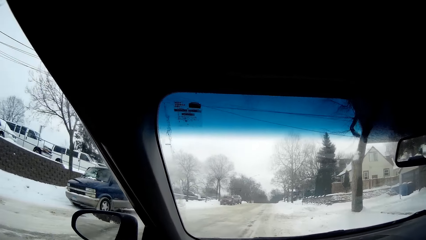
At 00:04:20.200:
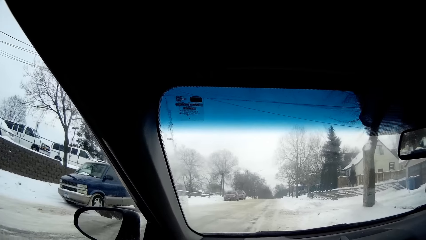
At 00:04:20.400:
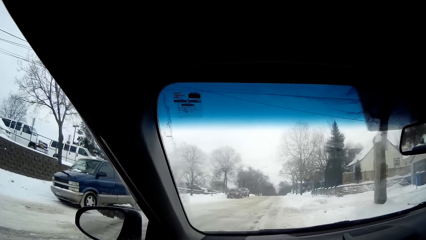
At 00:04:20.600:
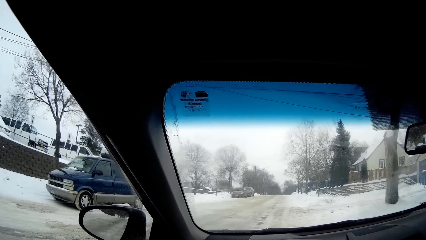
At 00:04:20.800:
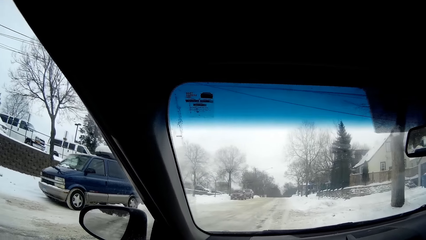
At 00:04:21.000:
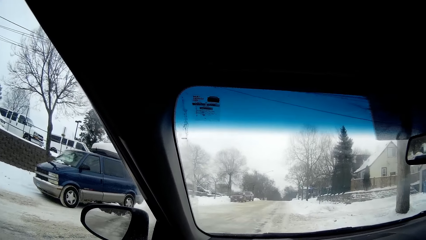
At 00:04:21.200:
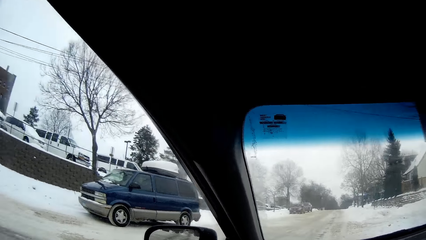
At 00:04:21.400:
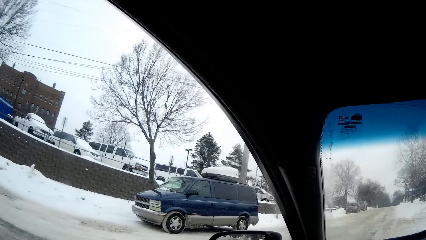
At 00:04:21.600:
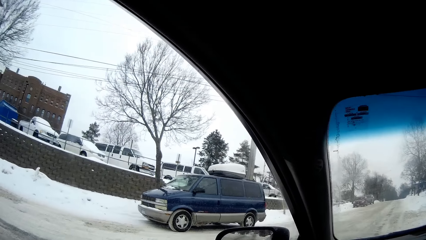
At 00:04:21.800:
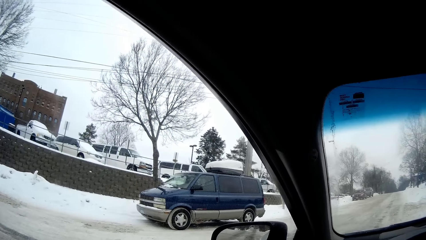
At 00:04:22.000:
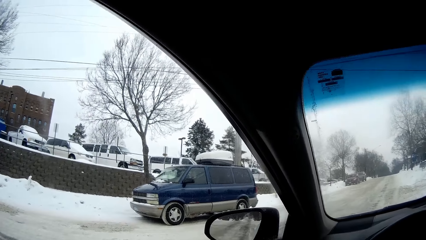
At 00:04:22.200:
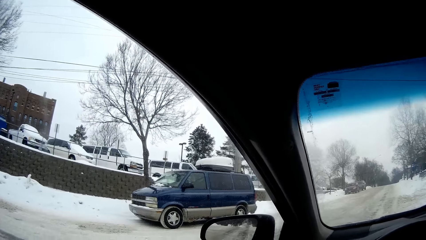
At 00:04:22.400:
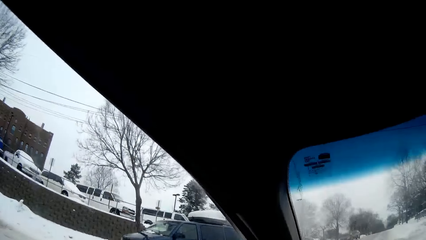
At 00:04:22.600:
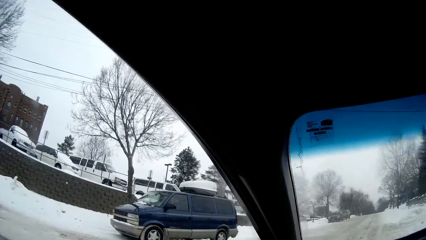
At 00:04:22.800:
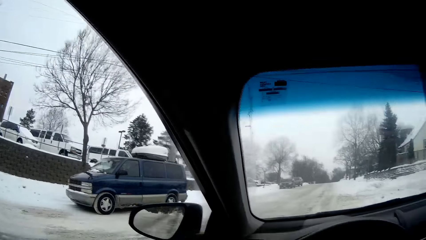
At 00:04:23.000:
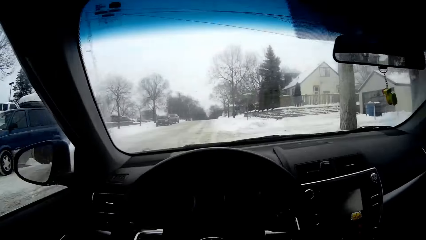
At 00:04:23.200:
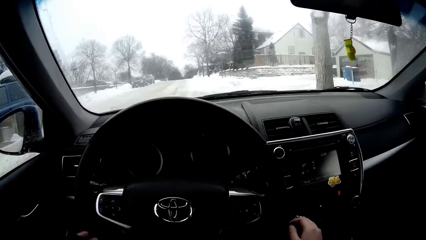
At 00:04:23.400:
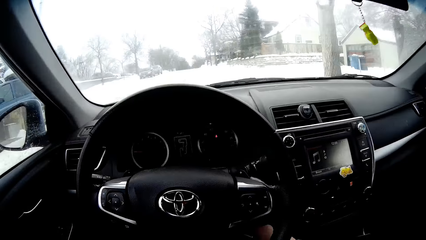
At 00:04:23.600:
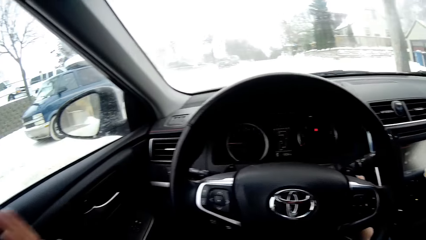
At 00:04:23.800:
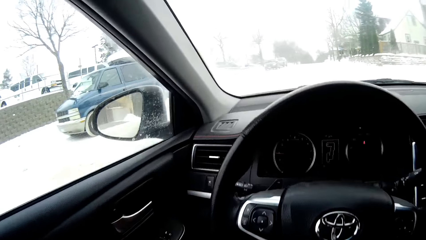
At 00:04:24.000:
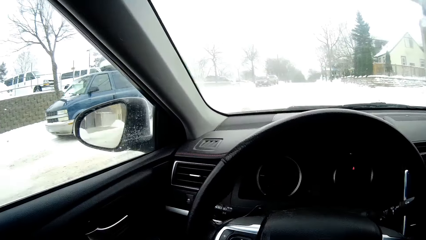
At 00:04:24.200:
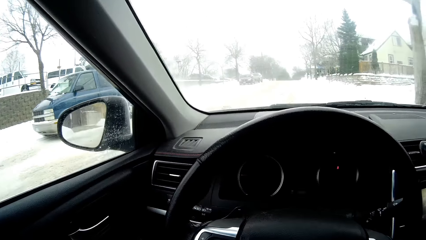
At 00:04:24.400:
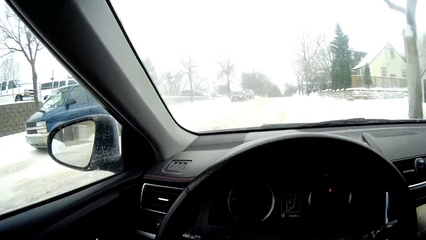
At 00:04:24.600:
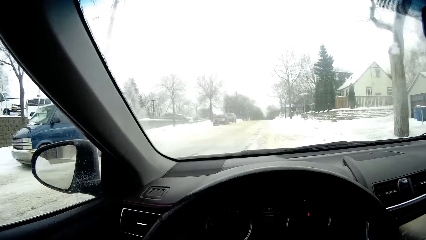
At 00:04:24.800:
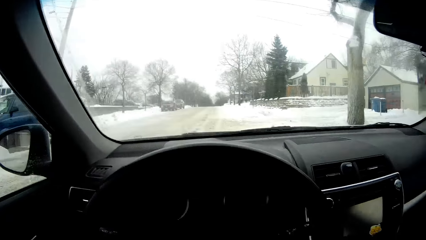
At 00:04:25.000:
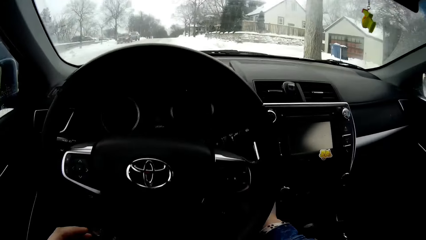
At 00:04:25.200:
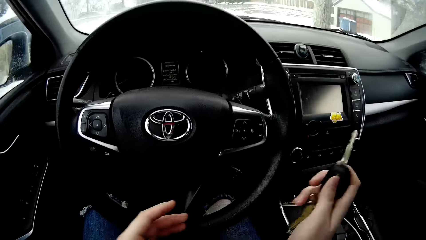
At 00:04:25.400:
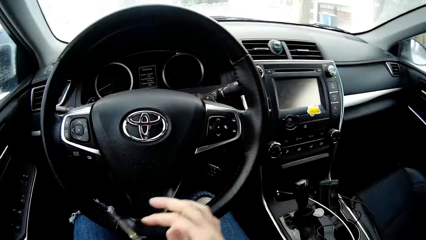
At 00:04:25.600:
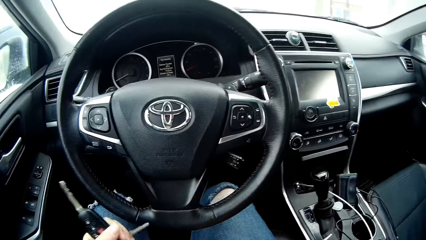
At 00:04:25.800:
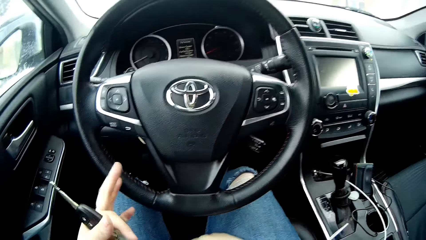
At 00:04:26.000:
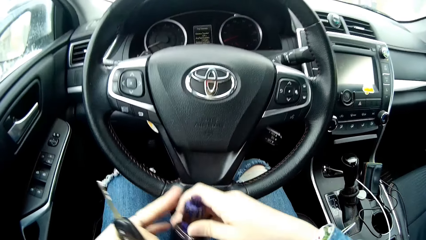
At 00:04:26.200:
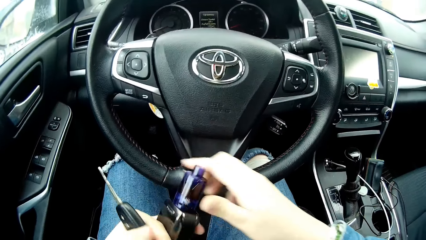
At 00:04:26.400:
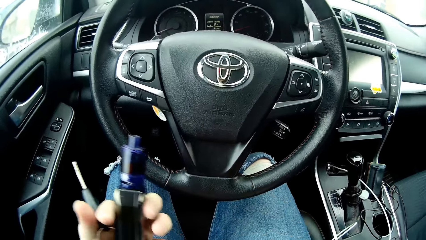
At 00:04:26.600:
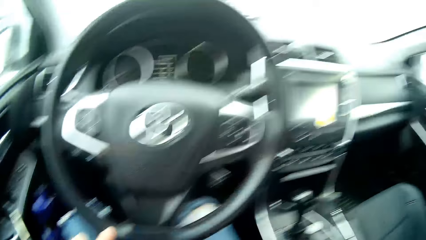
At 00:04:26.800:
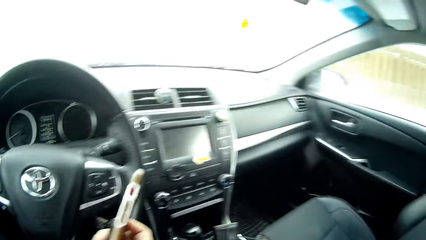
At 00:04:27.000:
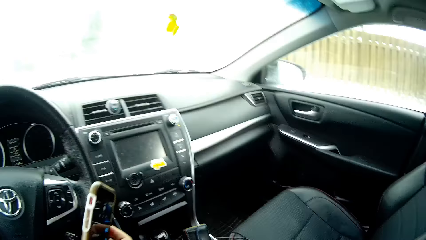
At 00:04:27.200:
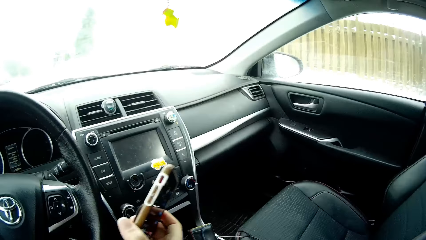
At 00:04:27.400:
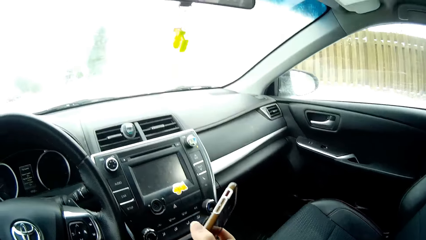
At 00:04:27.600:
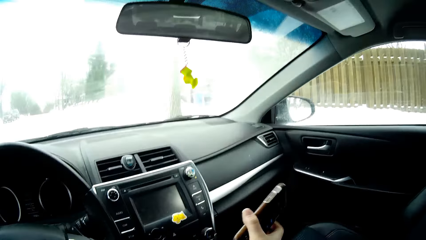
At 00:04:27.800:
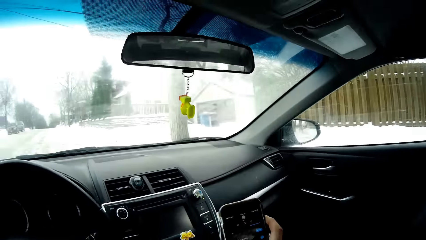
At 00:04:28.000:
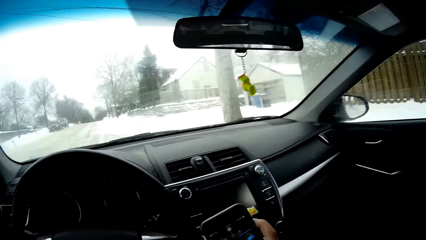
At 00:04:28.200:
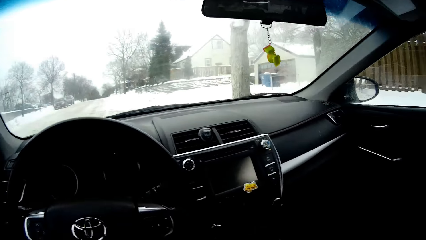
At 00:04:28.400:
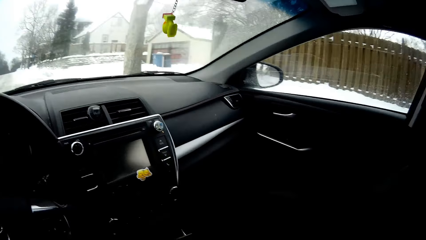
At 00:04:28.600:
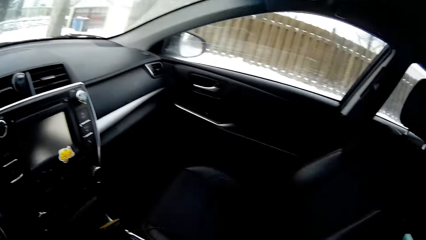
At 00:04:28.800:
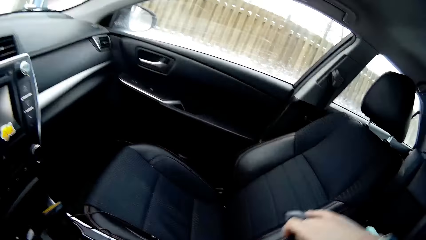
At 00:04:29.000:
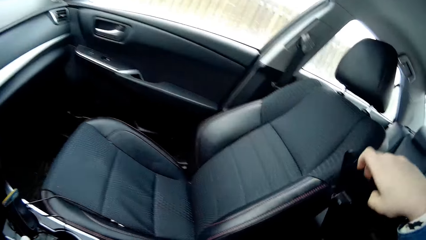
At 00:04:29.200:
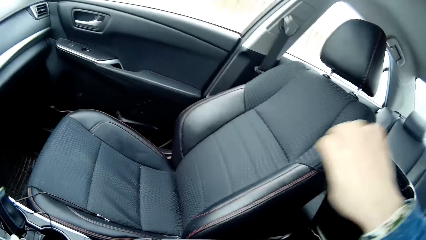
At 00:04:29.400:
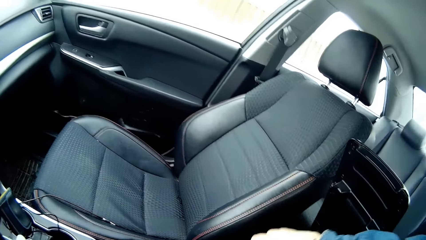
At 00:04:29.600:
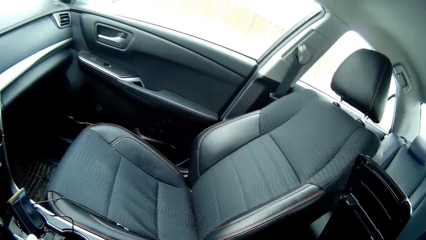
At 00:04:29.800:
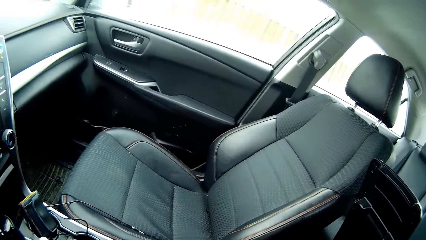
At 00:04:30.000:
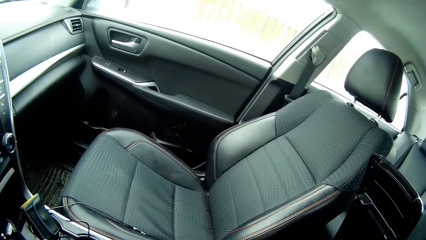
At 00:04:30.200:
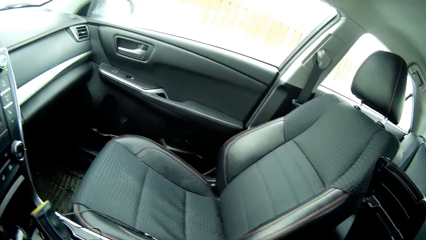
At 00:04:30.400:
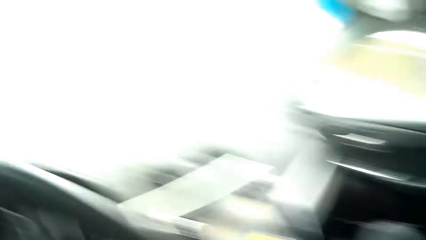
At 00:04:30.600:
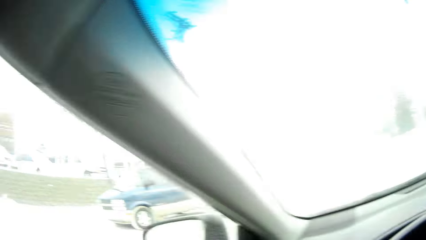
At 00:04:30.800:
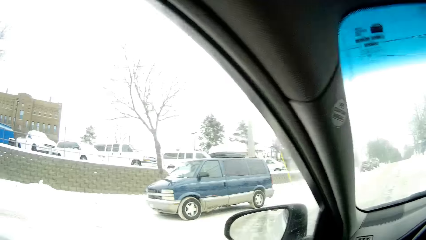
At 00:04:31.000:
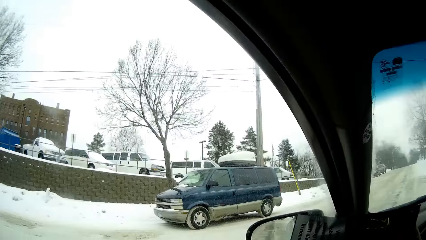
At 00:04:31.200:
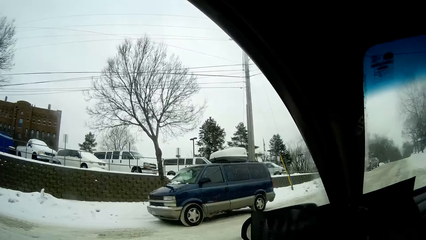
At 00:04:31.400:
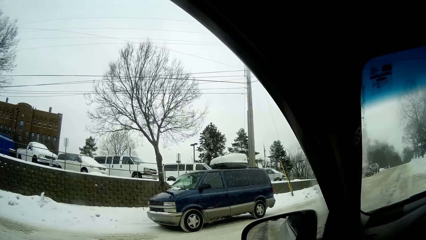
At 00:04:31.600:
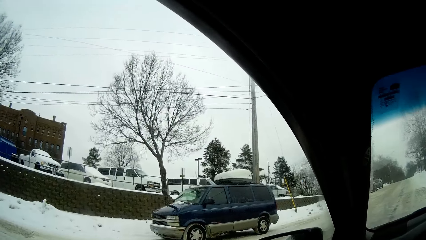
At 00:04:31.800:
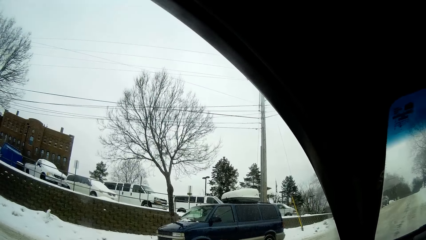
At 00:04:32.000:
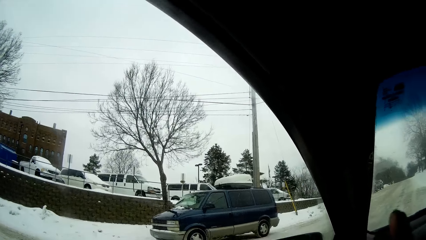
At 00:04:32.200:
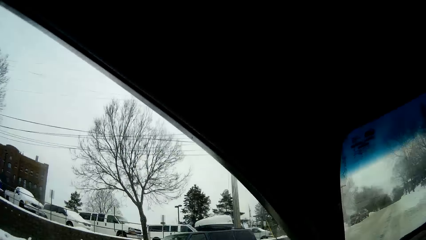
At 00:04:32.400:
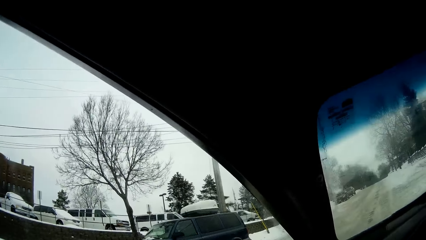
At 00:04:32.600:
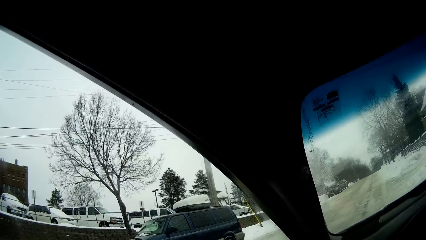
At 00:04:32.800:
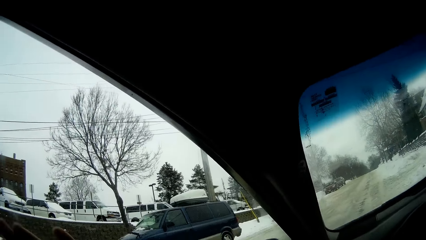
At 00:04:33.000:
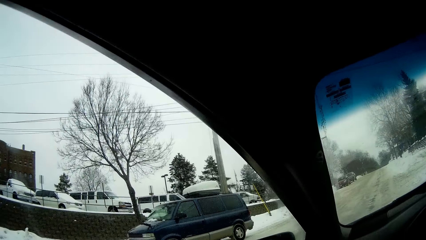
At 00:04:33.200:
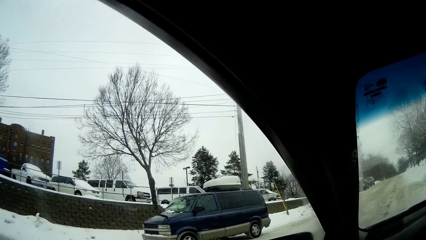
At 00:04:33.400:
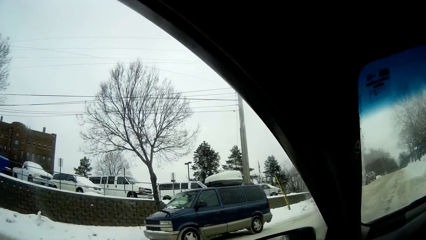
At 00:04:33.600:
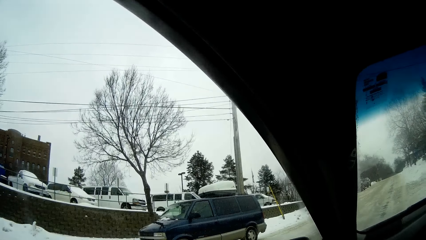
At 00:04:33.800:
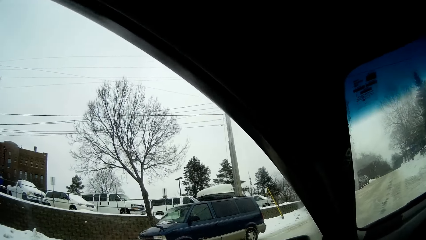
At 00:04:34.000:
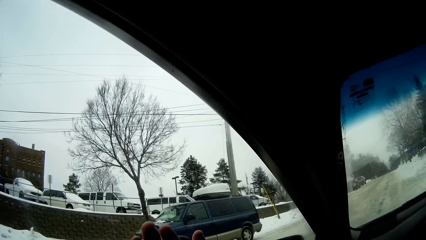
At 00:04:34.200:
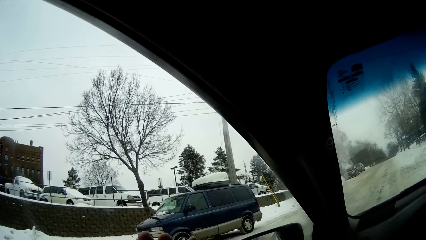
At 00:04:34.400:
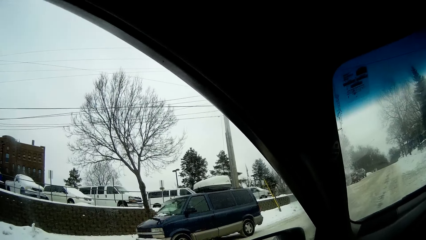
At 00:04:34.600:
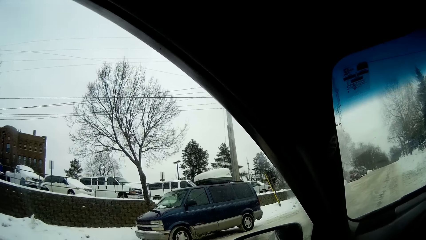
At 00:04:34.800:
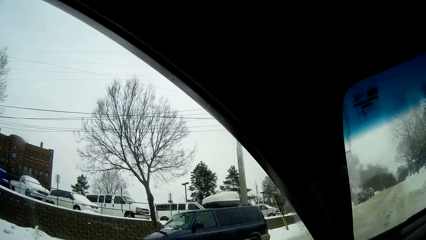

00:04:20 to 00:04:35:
The camera wearer looks around. They pick up the car keys from the car engine. They look around. They hold the car keys. They pick up something and hold something. They look around. They hold the phone. They look around. They open the glove compartment or arm rest. They look around.
